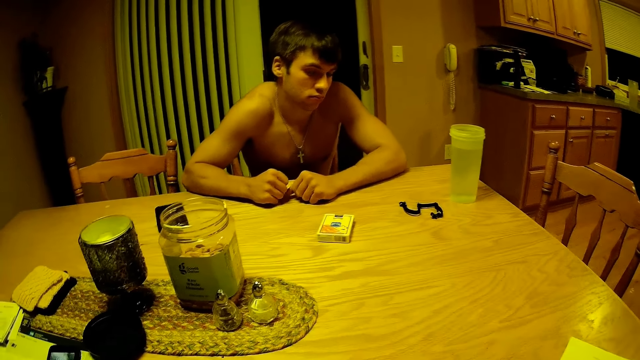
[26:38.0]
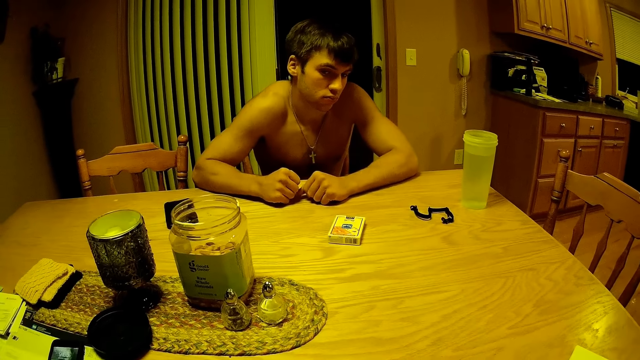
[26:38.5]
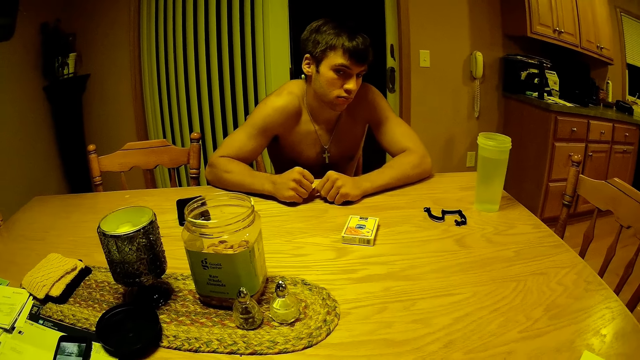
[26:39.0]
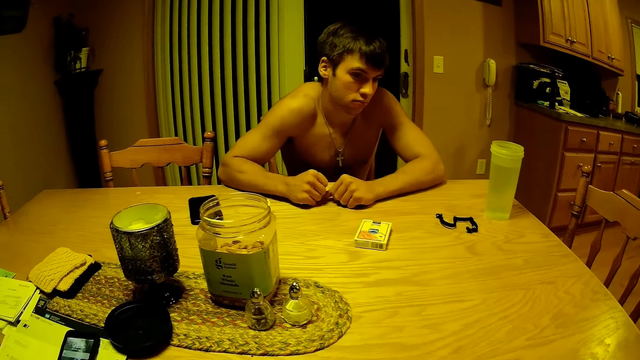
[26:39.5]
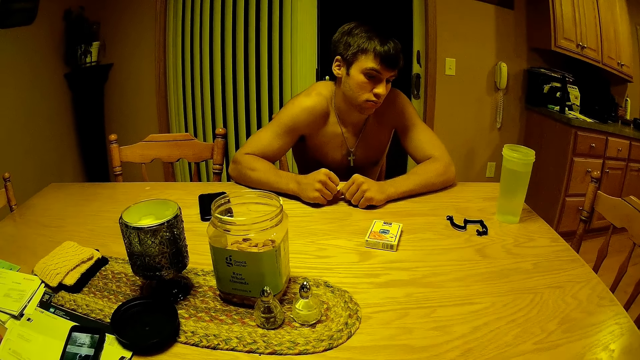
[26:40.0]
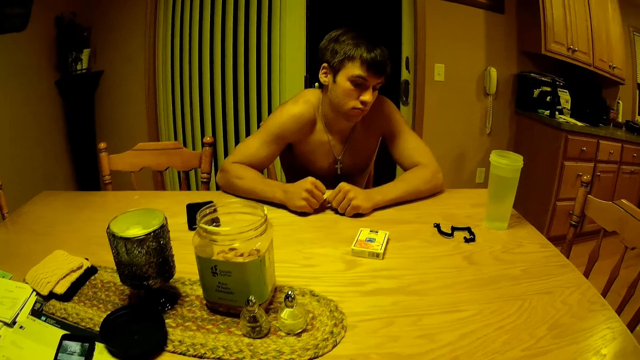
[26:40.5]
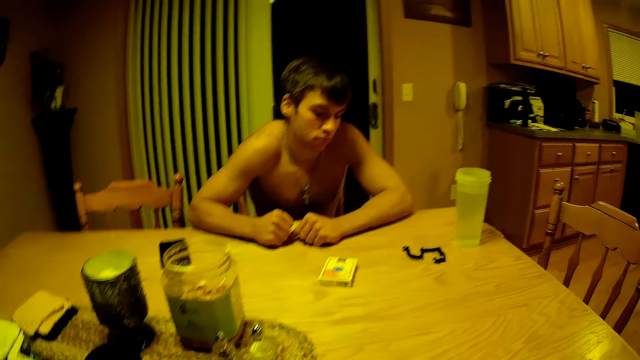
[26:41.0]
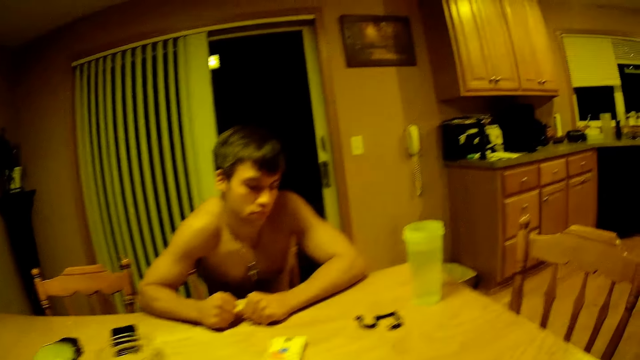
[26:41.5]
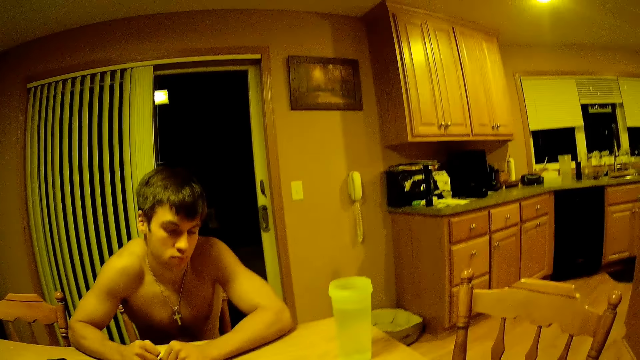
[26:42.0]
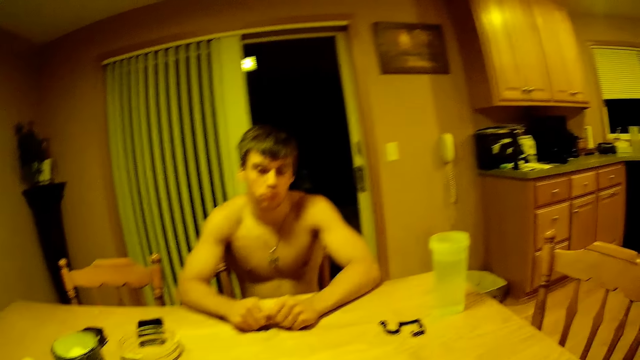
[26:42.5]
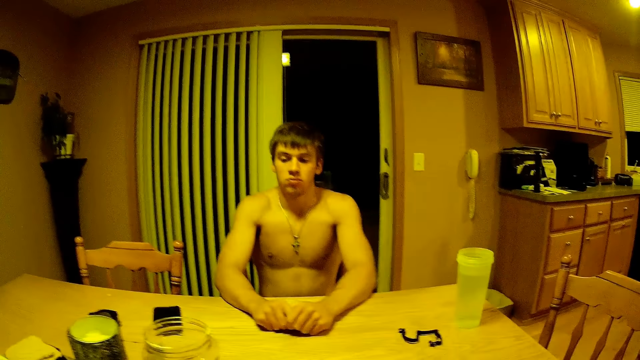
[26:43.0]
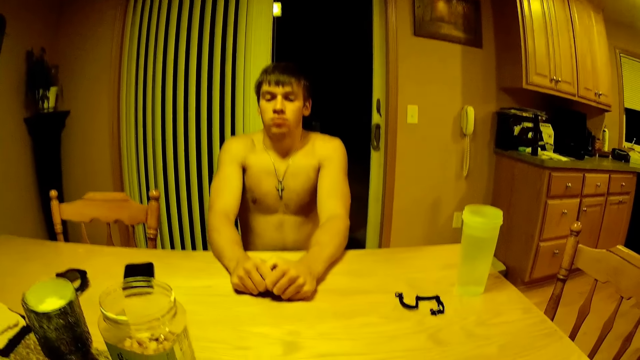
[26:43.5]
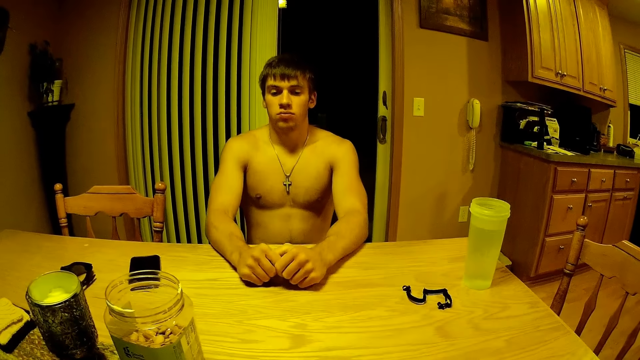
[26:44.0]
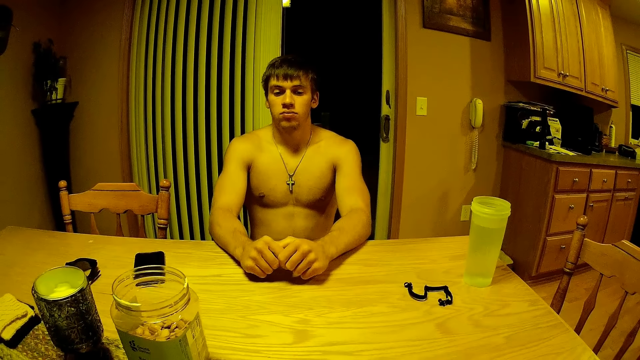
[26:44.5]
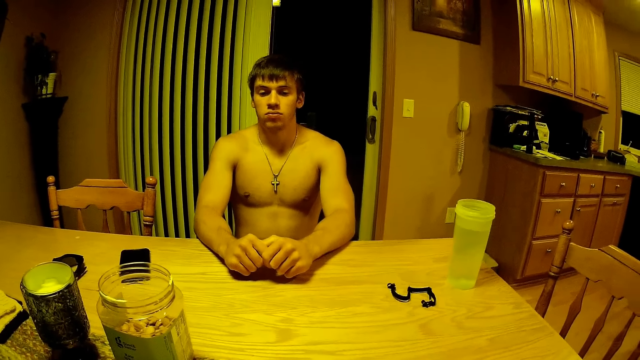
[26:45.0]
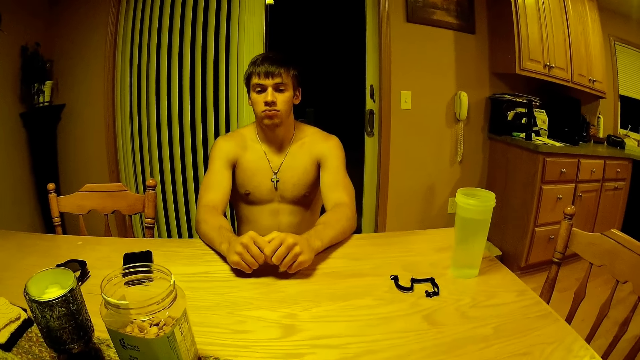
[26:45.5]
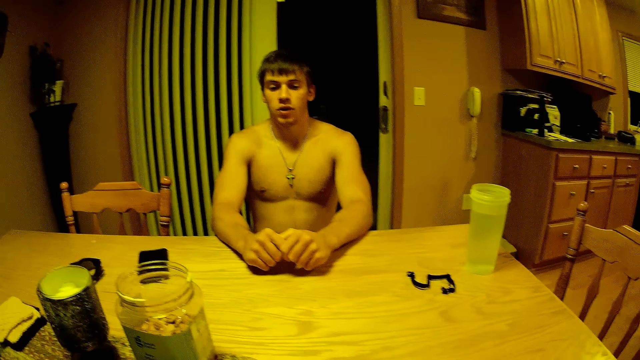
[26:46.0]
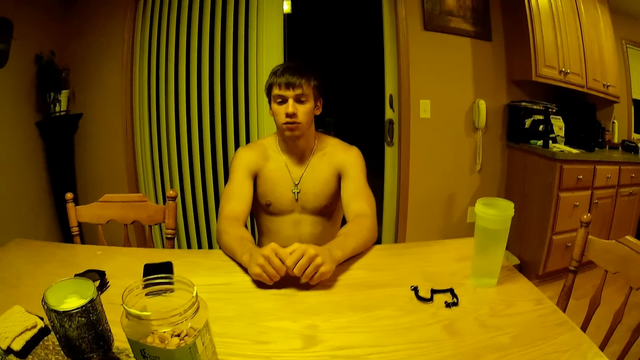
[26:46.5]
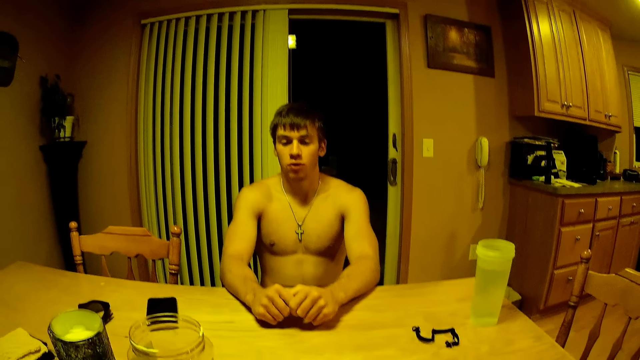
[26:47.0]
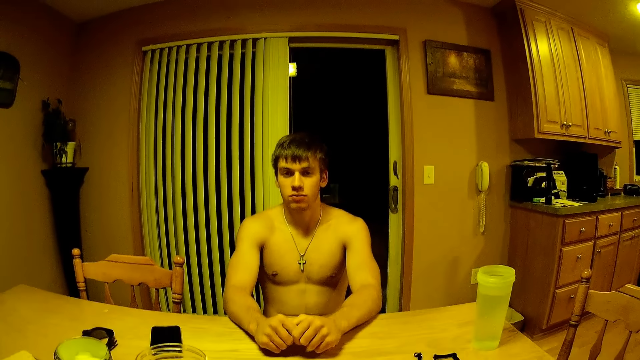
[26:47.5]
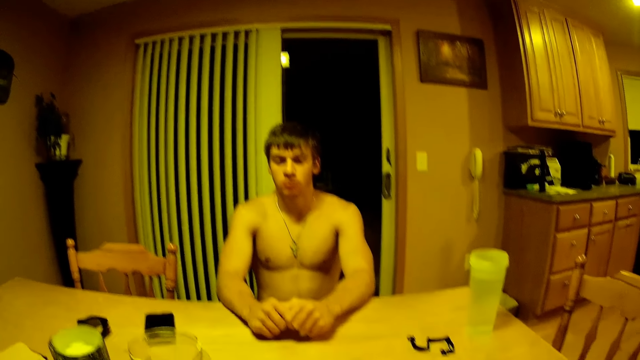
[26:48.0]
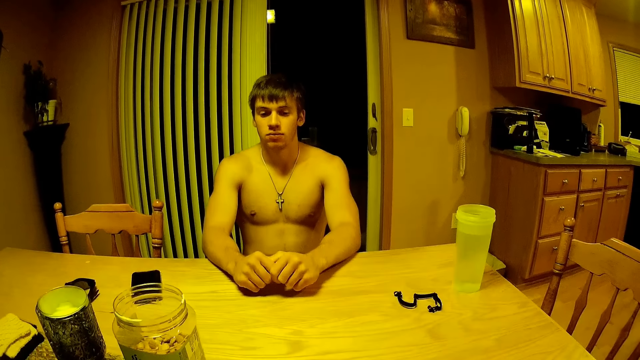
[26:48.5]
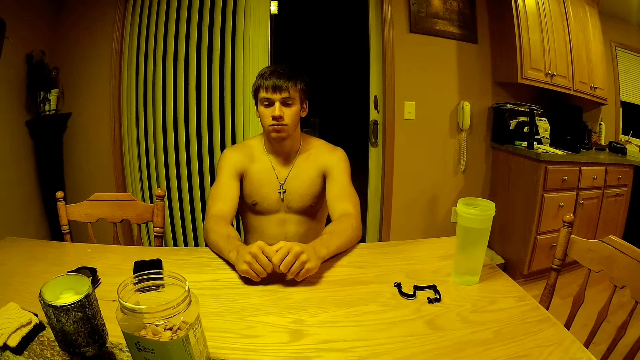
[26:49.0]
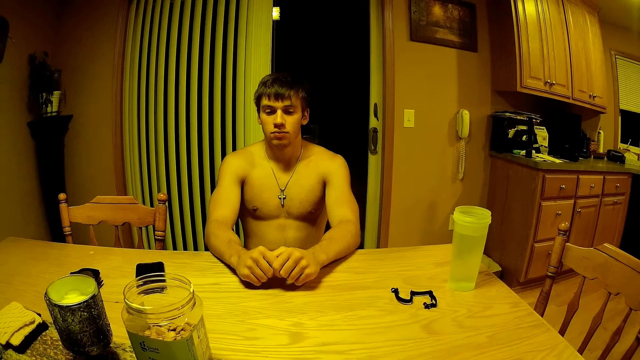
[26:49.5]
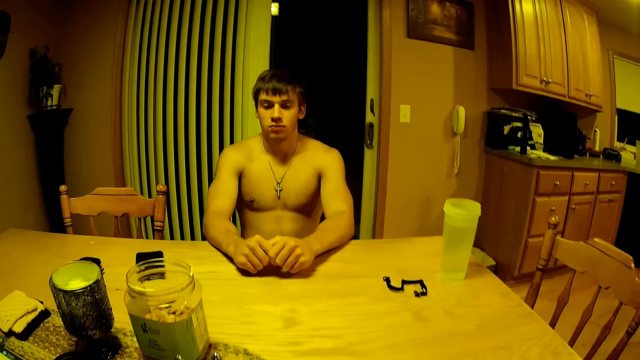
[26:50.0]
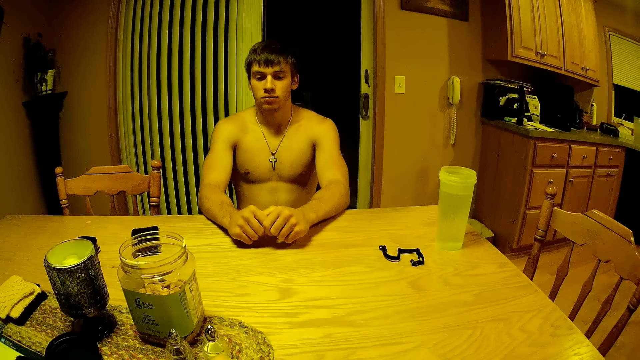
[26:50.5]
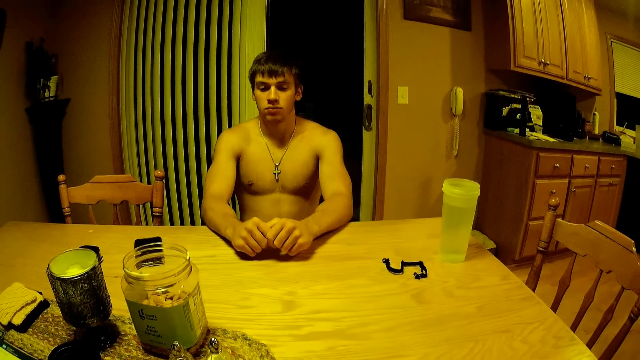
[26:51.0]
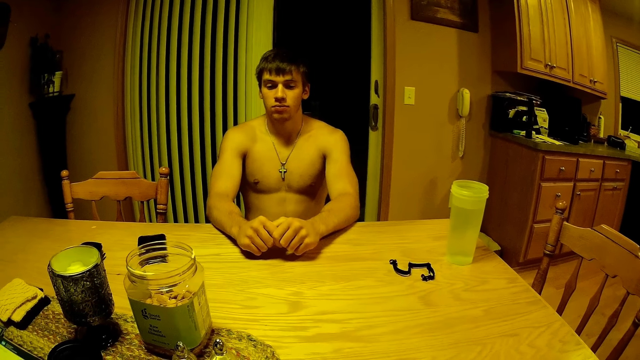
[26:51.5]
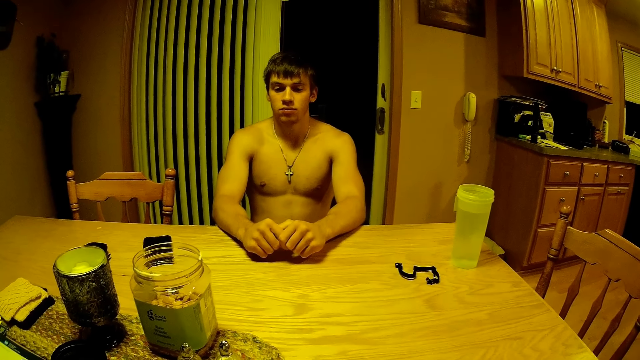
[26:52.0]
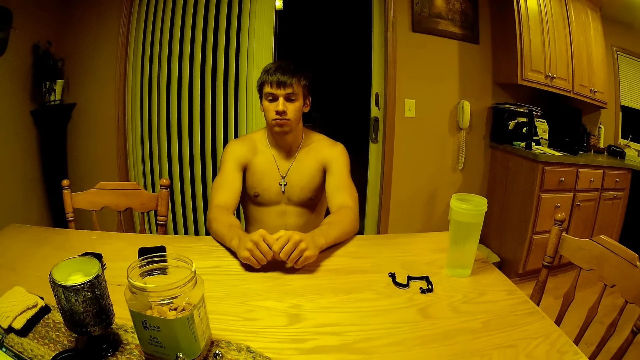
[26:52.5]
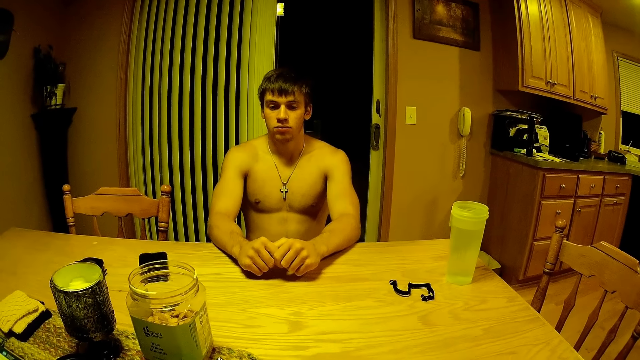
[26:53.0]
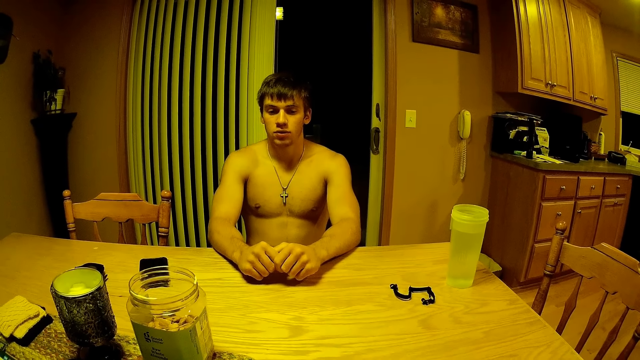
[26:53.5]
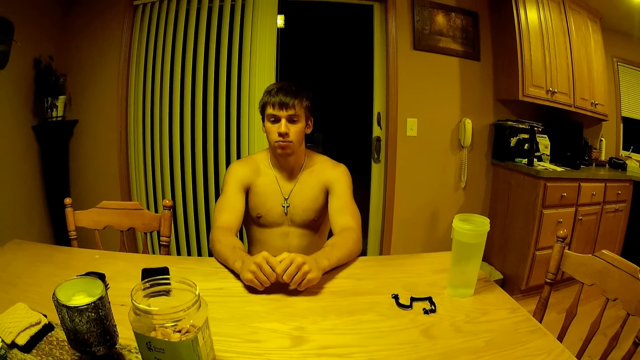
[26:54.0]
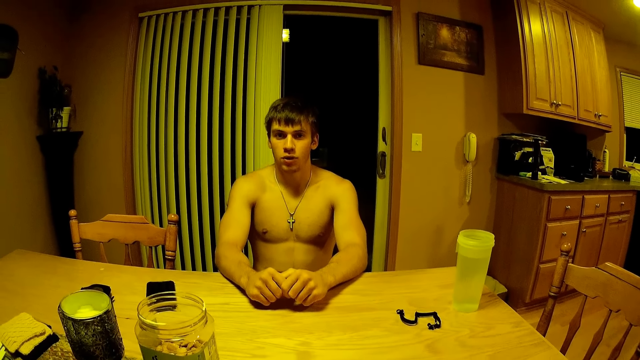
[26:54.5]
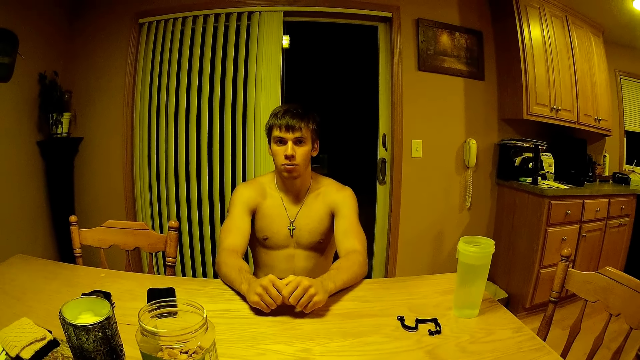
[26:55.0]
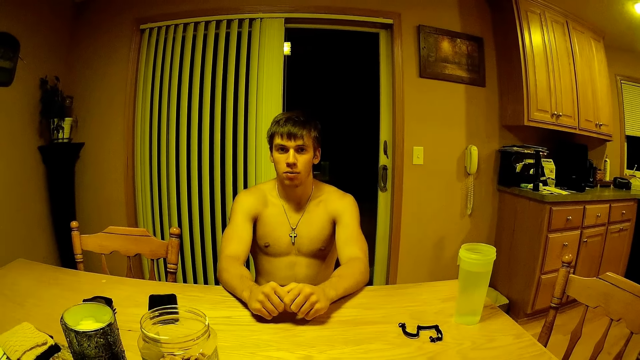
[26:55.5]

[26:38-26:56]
A man looks at a person. The camera wearer communicates with the man. They tap the play cards on the table.

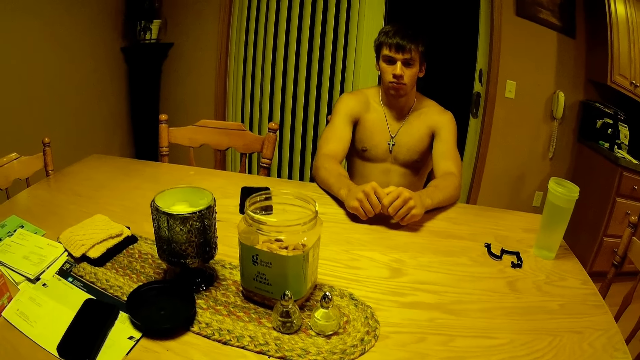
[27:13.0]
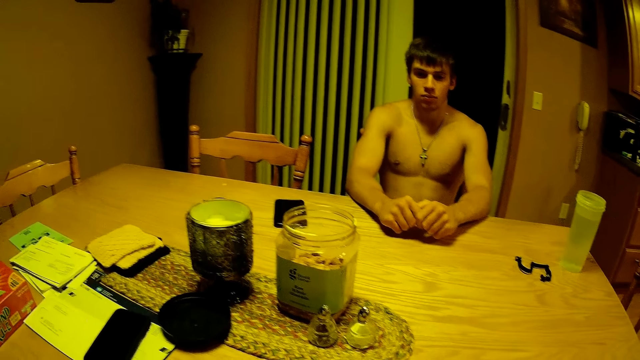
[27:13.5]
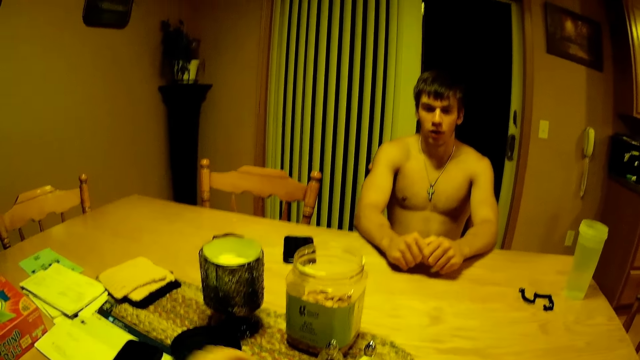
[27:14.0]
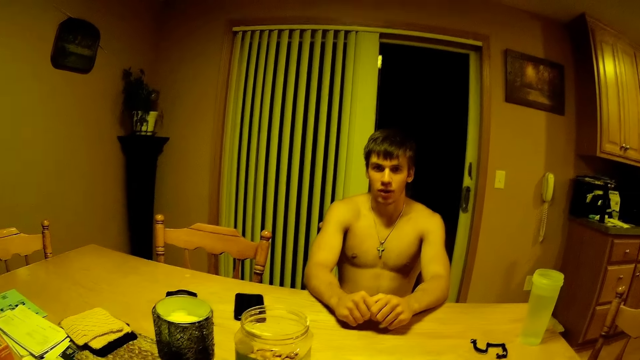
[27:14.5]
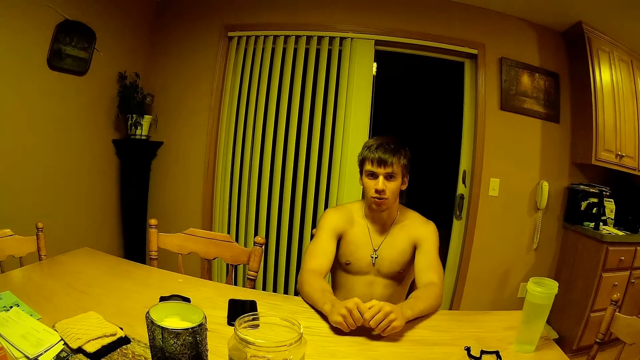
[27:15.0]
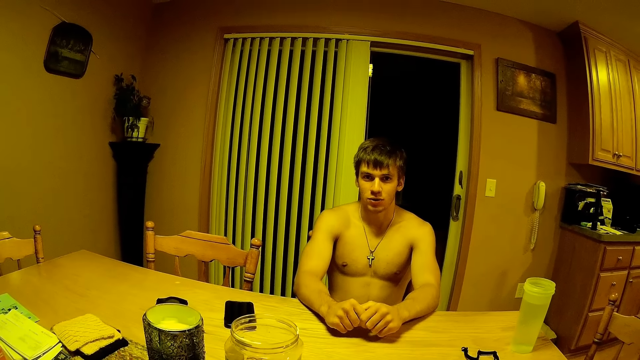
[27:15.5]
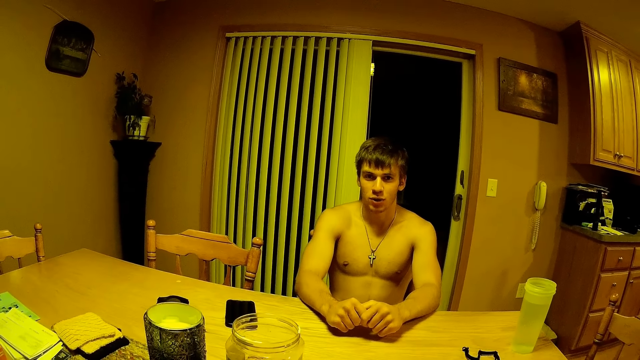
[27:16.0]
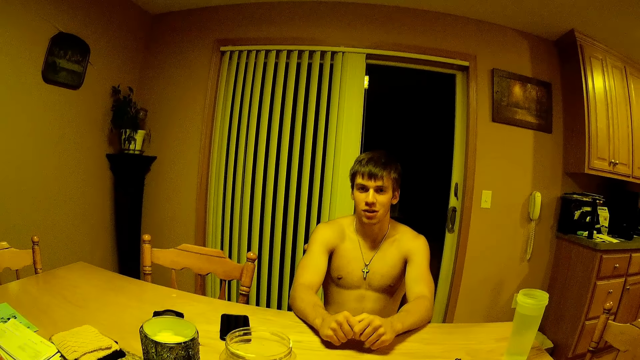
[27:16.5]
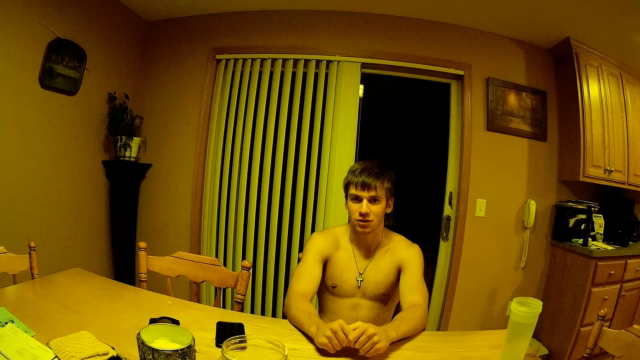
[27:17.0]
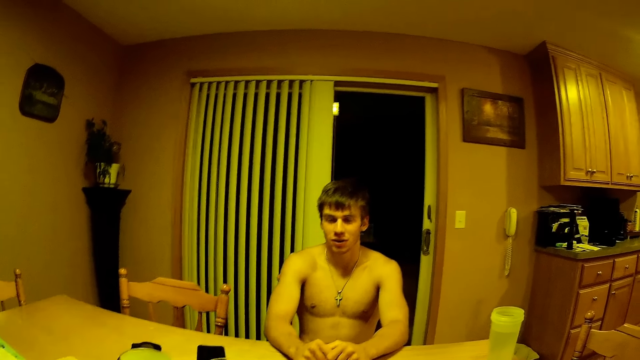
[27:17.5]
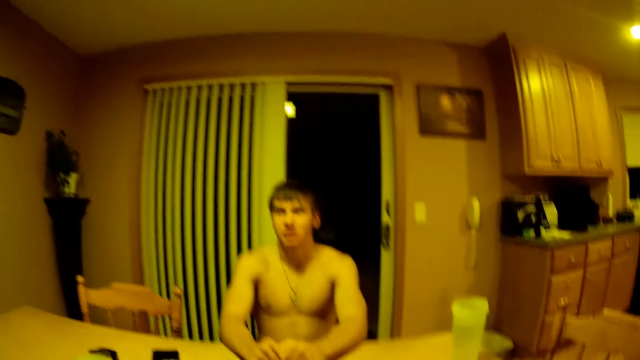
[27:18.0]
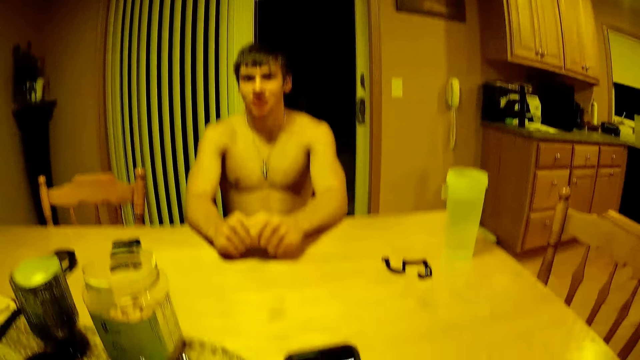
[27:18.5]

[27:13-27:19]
The camera wearer picks up his phone.
